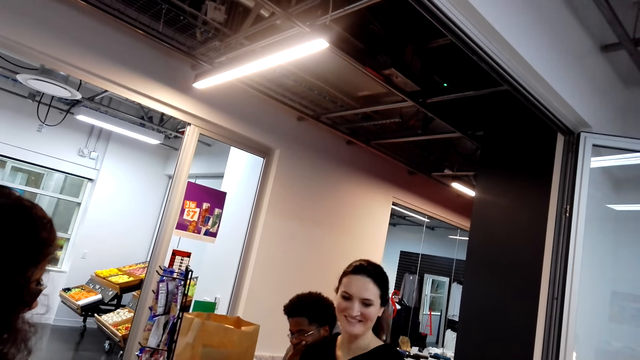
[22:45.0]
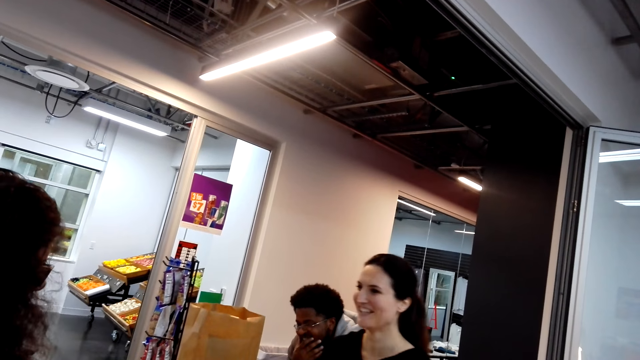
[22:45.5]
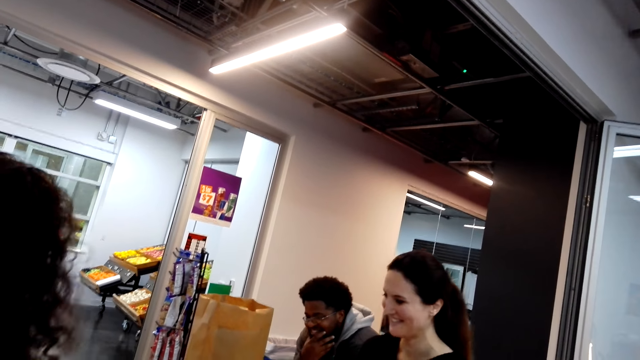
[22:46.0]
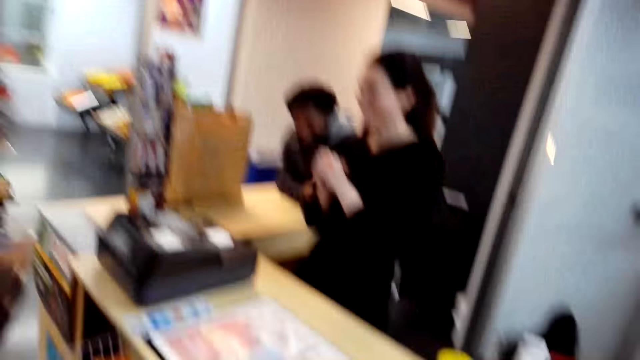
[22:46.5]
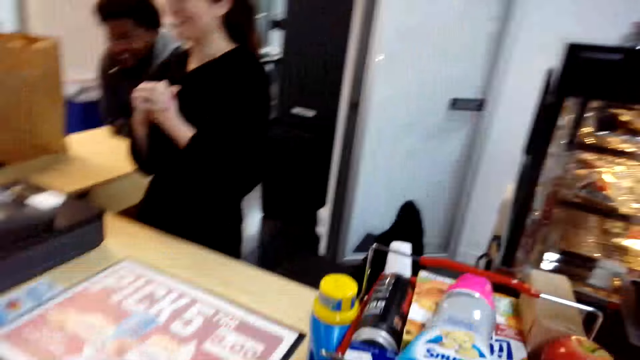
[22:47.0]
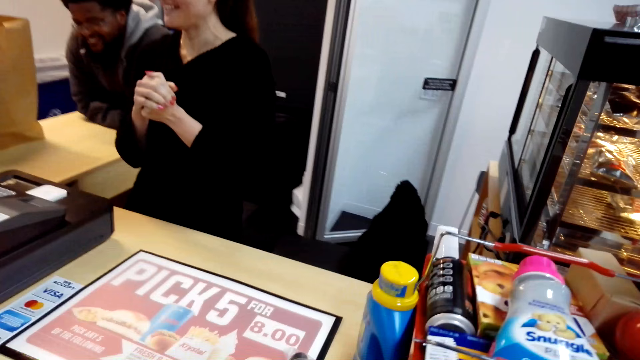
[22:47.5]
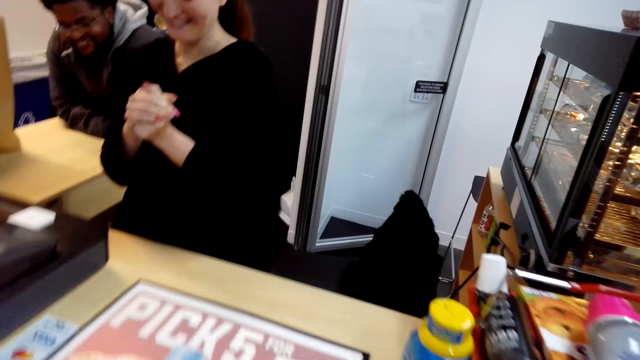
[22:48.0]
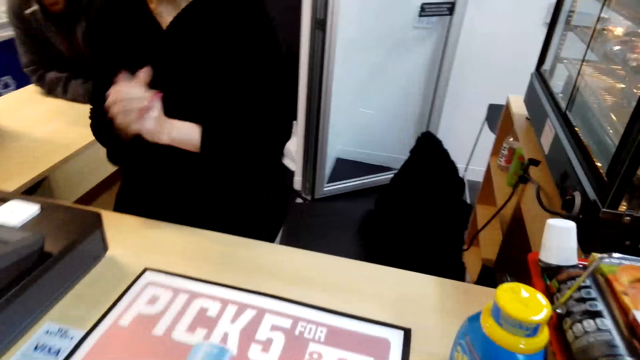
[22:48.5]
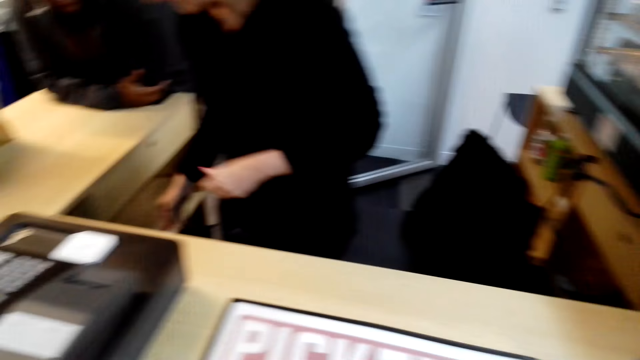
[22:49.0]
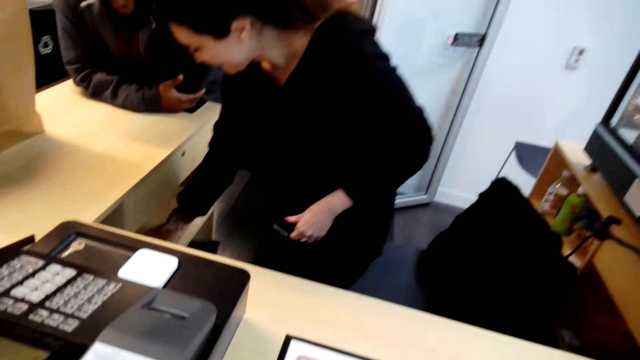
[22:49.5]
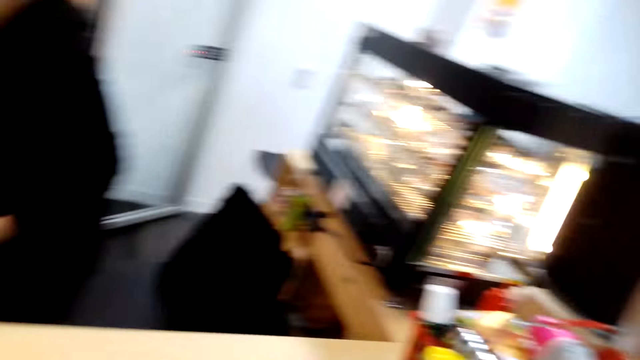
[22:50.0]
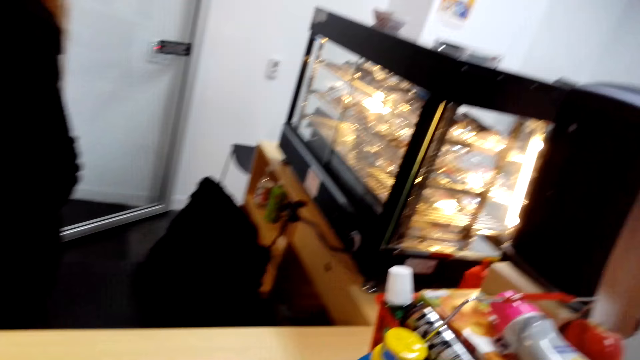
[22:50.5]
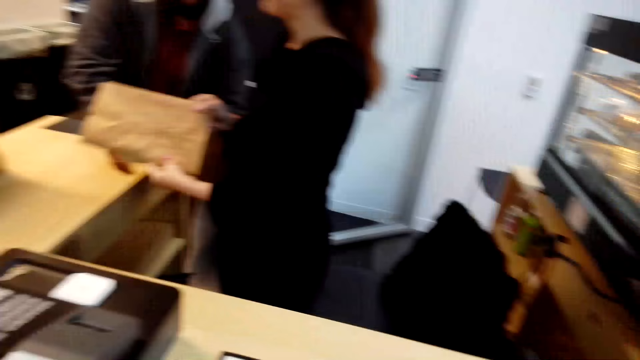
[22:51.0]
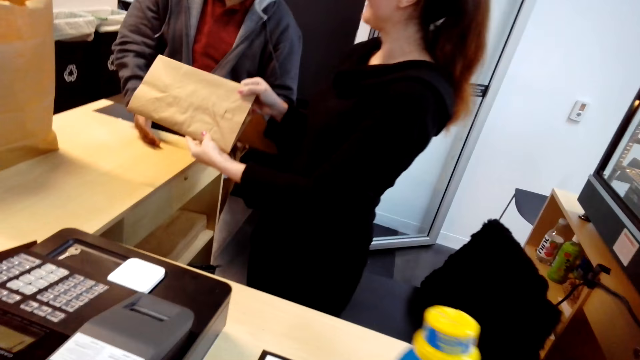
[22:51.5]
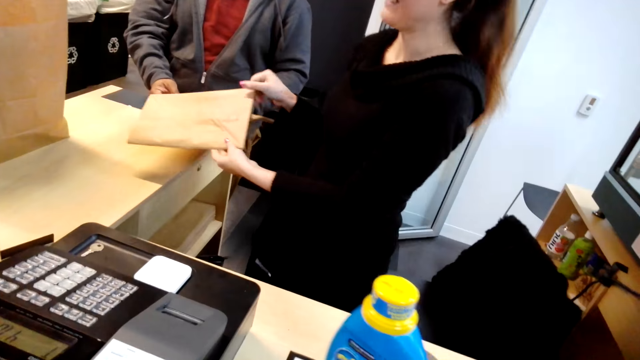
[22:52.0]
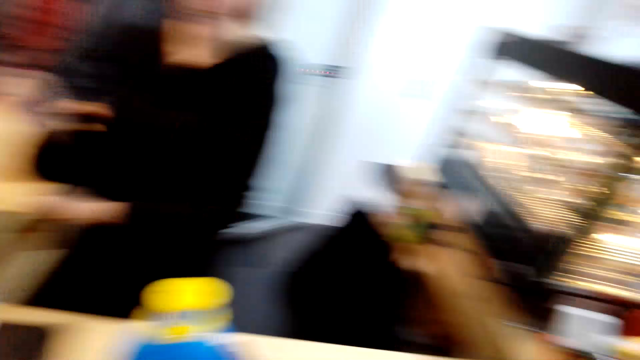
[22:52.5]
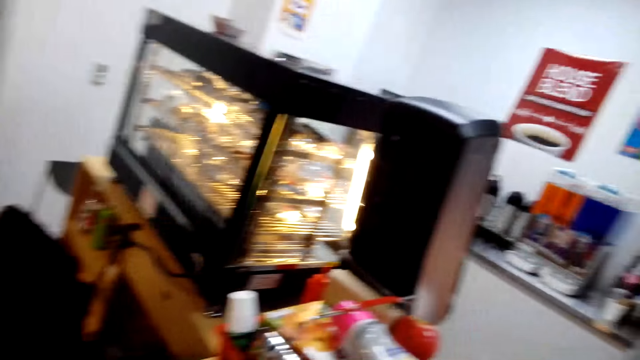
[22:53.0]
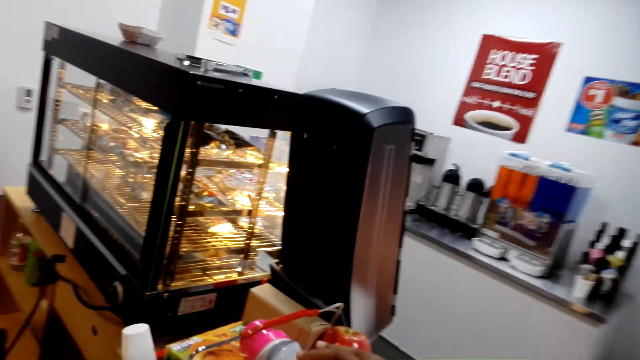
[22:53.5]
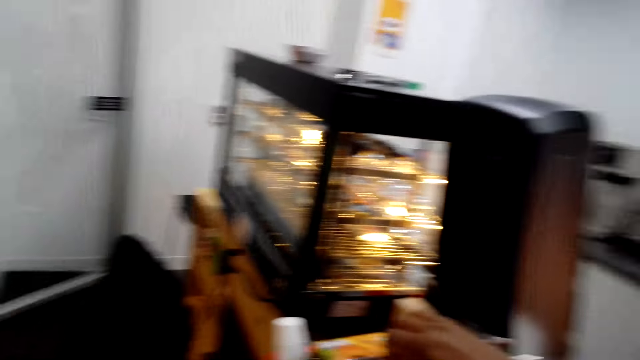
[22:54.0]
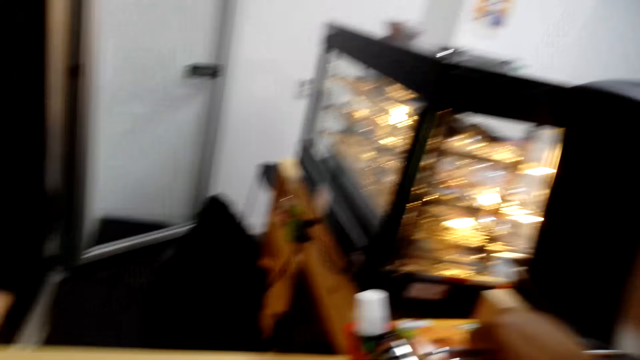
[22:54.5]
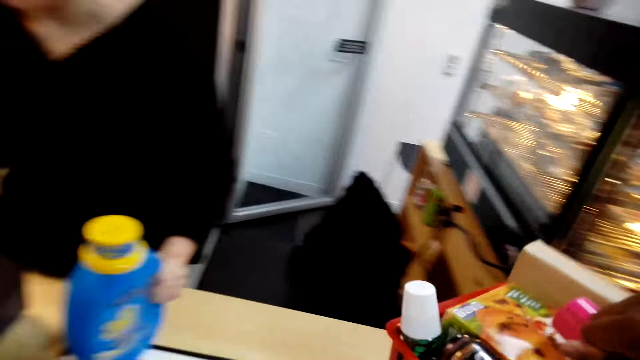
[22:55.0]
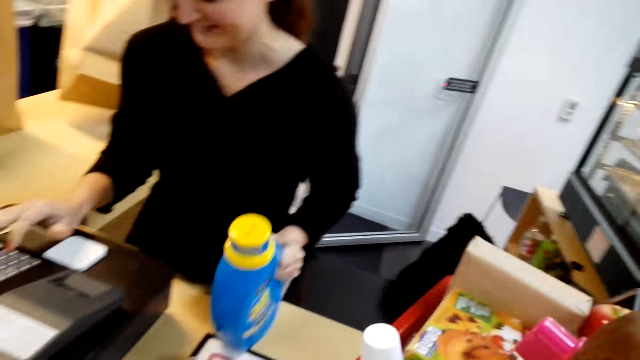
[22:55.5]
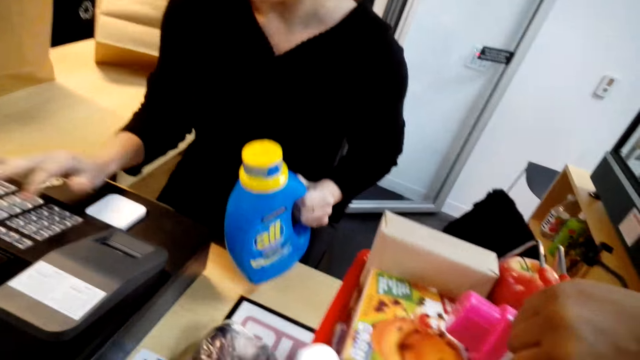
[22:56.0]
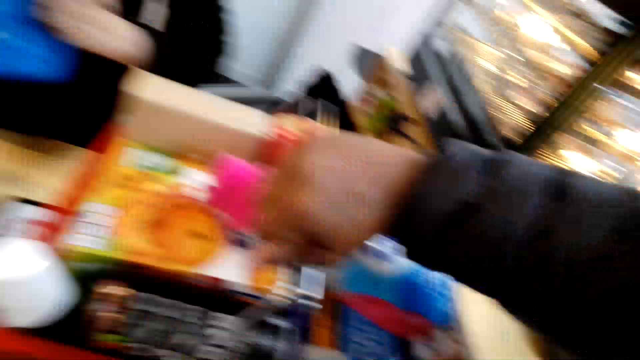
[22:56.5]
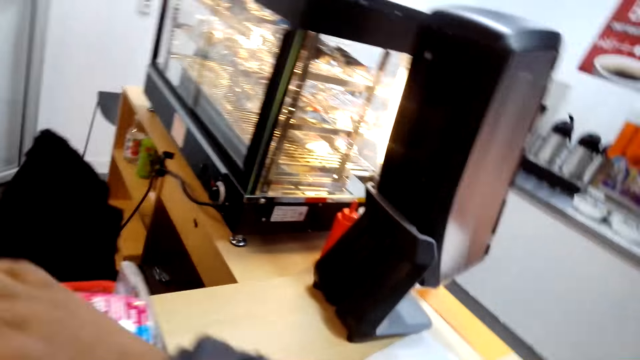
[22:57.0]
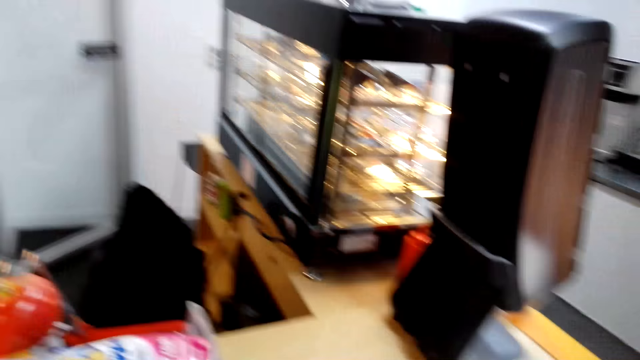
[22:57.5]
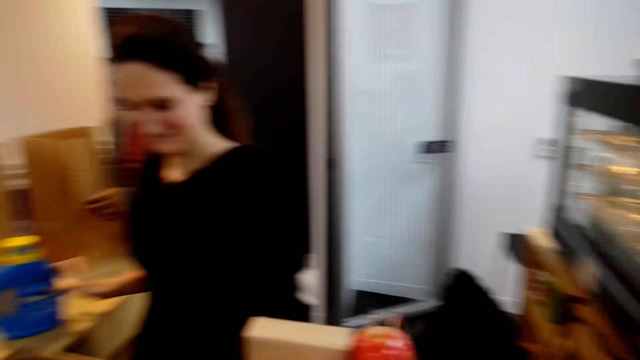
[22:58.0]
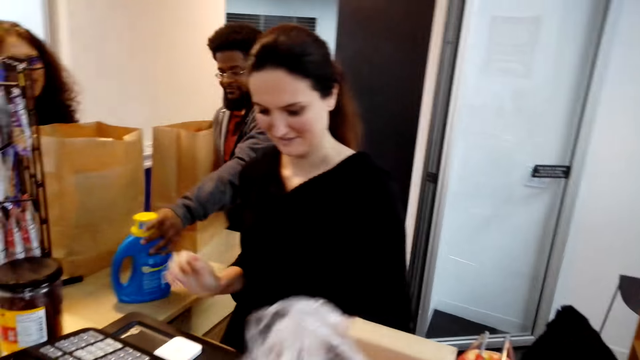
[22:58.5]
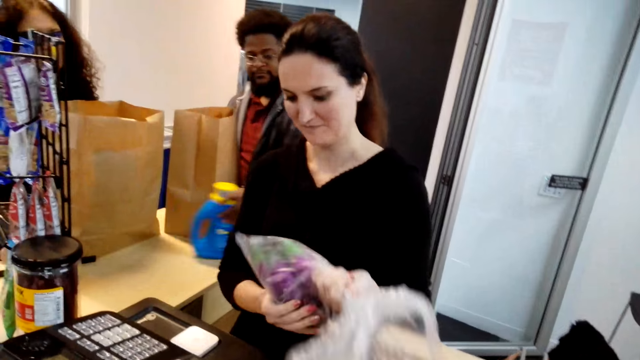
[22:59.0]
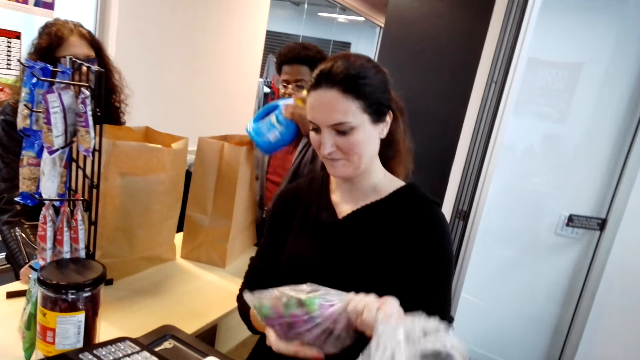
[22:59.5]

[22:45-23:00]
The camera wearer puts the goods on the table. A cashier prices the goods with the cashier machine. A person packs the goods.

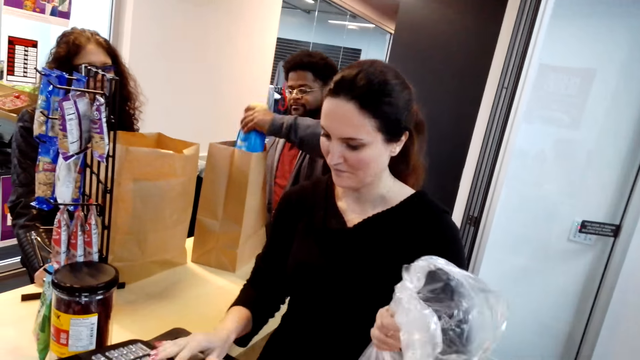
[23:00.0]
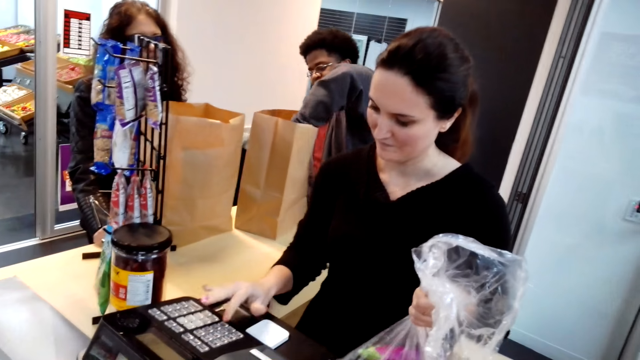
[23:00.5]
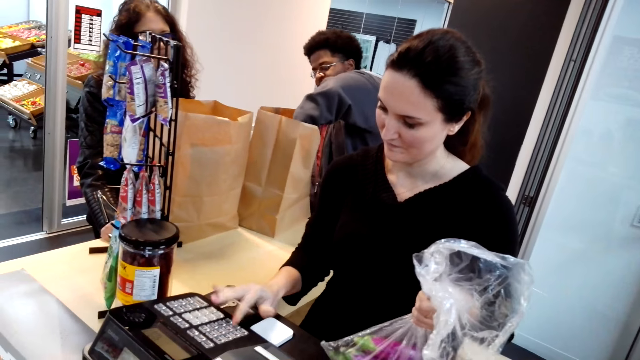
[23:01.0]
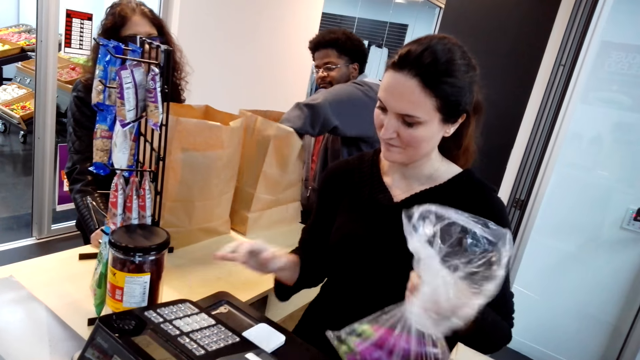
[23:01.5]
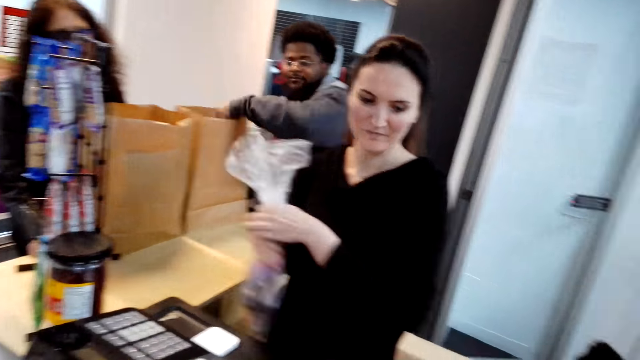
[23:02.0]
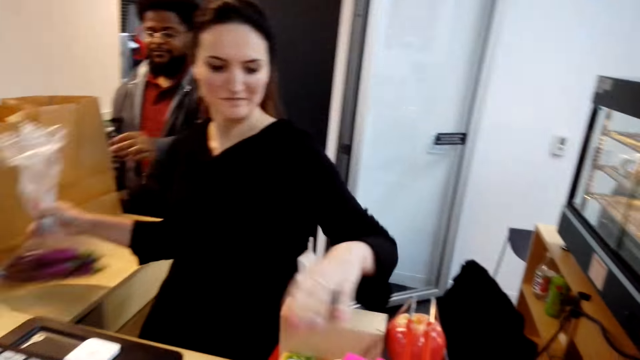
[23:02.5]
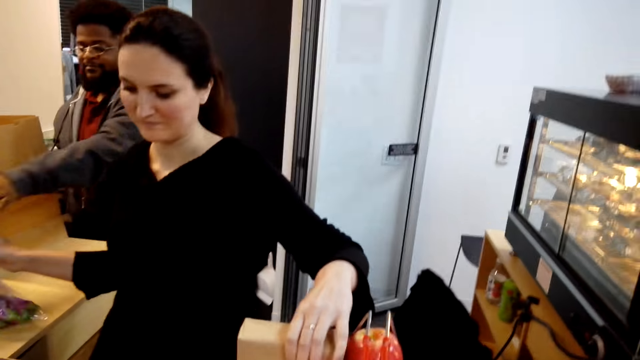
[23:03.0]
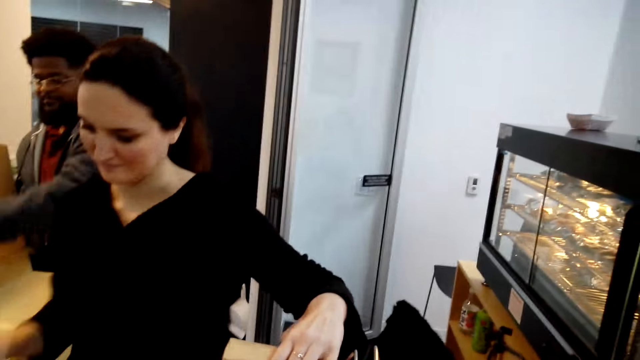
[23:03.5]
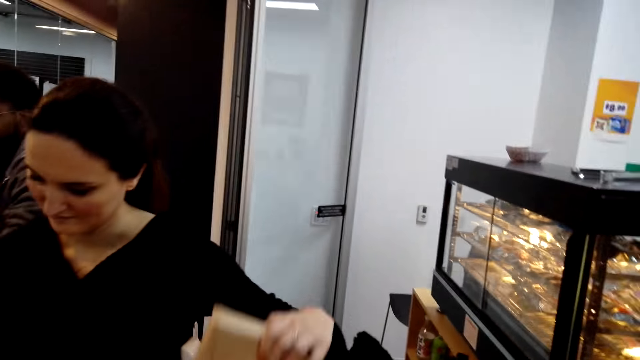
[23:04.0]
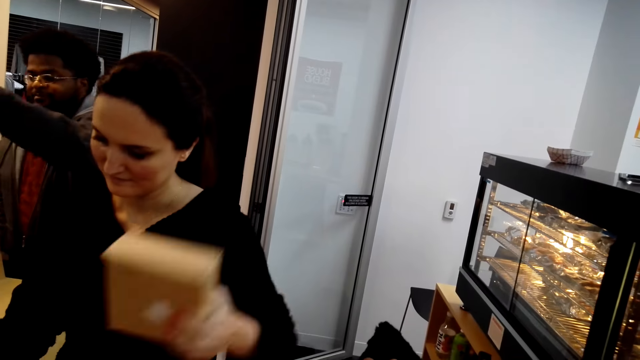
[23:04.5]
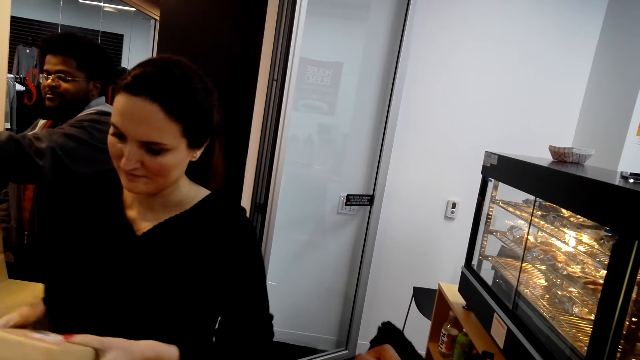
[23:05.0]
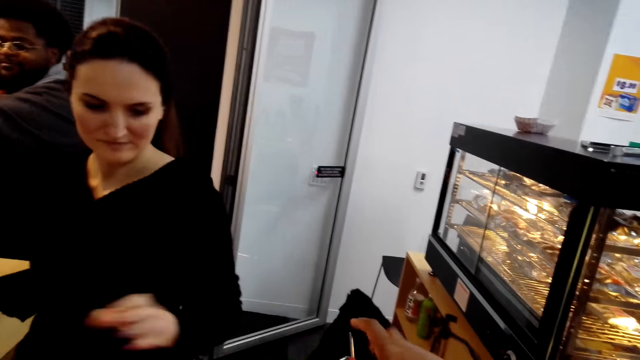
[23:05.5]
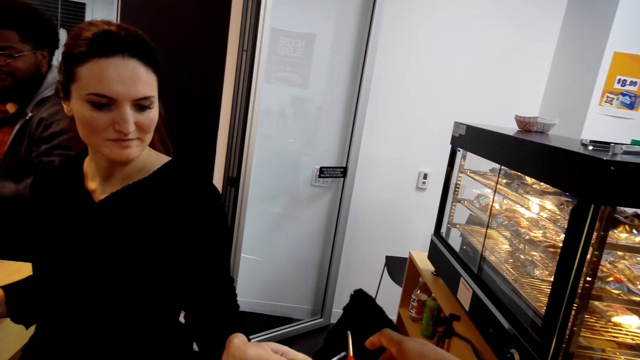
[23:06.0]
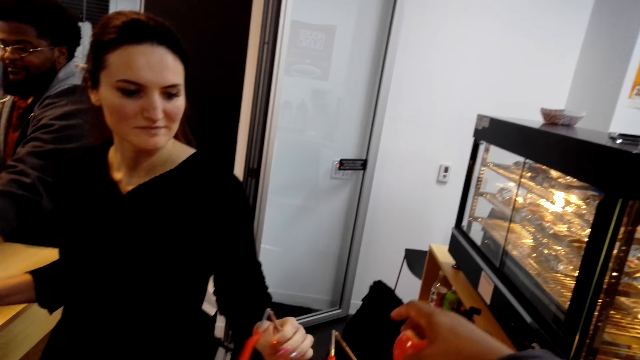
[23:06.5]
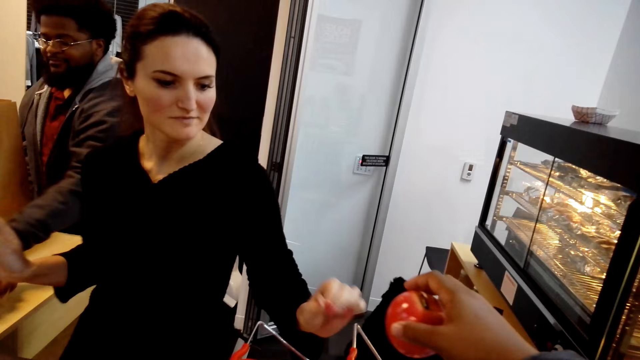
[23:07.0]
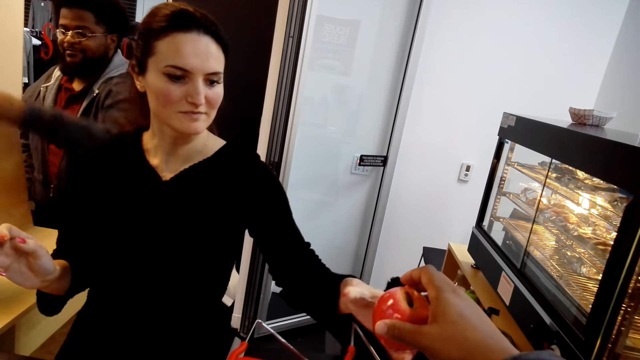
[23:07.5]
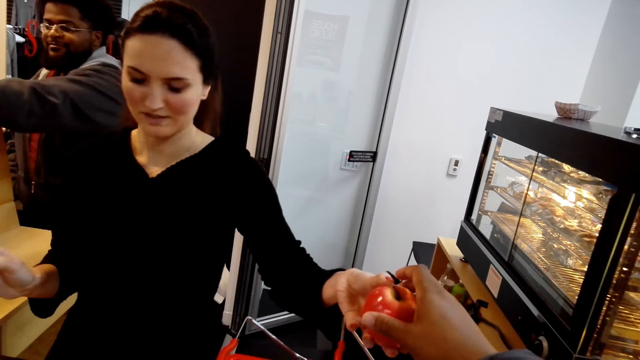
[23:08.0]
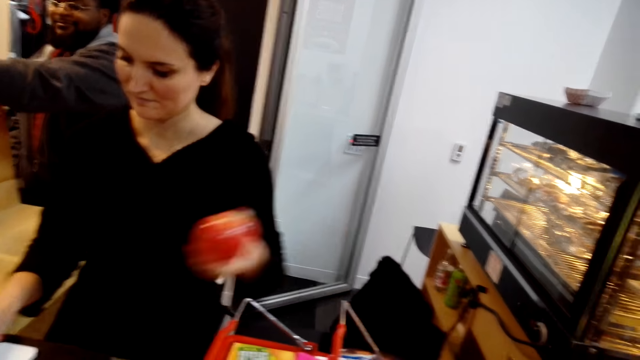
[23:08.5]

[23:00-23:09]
The person packs the items in the backpack. The cashier calculates the items with the machine.
